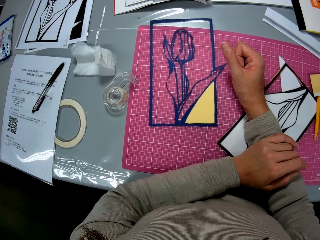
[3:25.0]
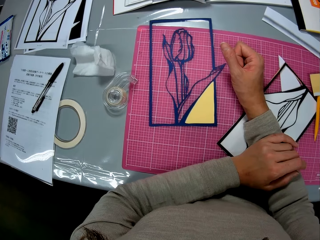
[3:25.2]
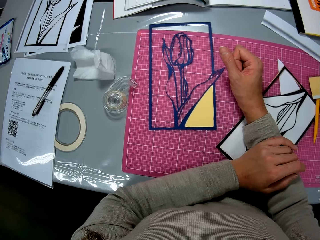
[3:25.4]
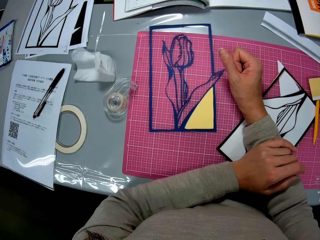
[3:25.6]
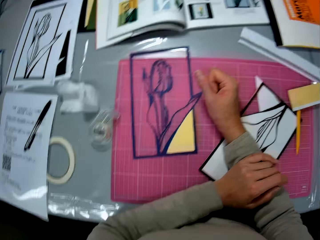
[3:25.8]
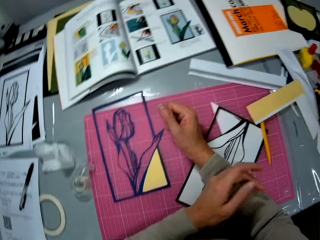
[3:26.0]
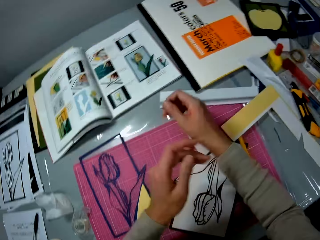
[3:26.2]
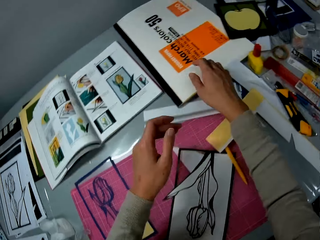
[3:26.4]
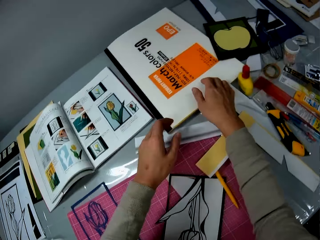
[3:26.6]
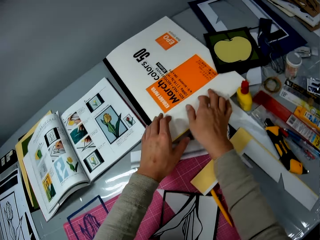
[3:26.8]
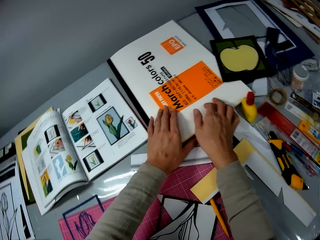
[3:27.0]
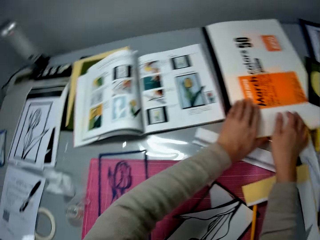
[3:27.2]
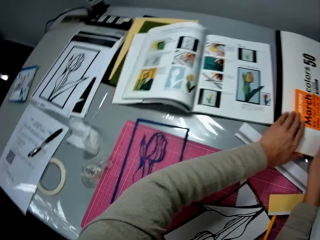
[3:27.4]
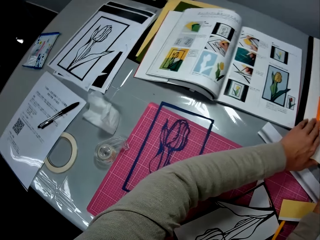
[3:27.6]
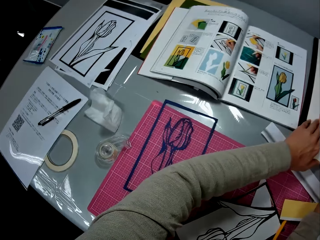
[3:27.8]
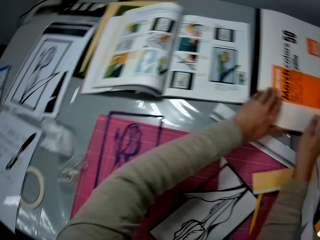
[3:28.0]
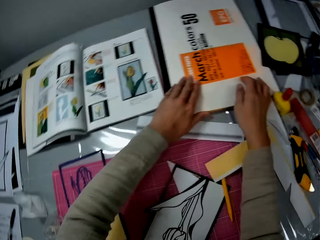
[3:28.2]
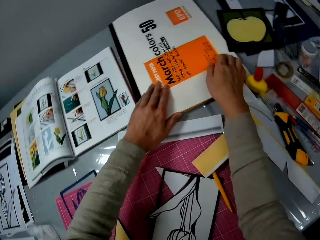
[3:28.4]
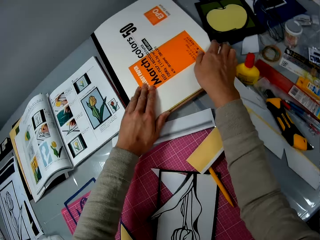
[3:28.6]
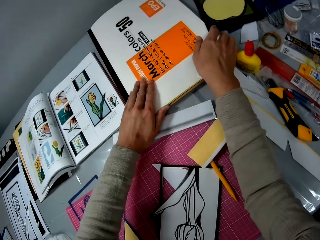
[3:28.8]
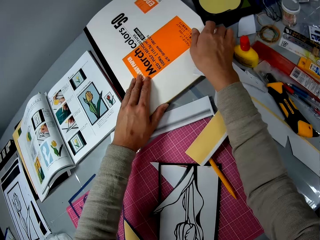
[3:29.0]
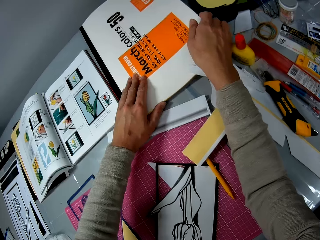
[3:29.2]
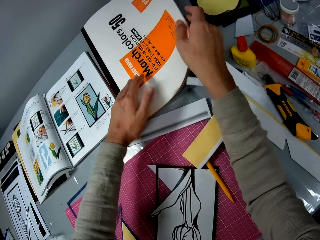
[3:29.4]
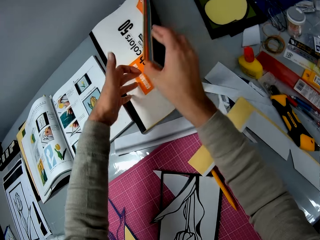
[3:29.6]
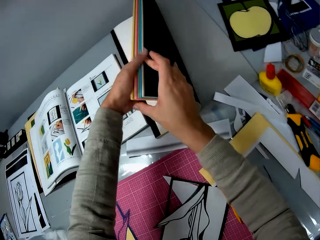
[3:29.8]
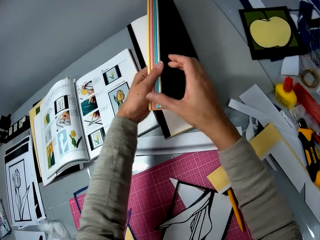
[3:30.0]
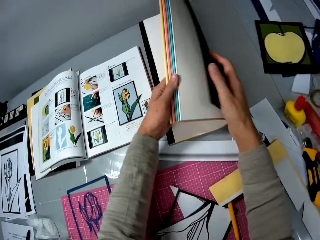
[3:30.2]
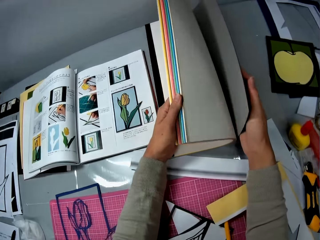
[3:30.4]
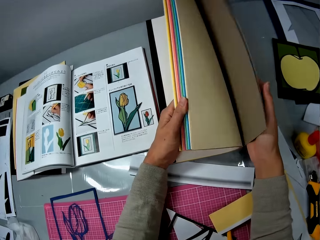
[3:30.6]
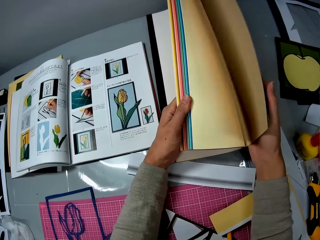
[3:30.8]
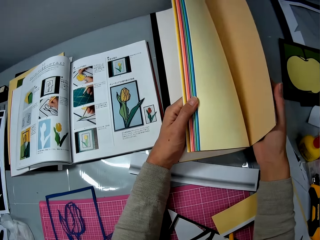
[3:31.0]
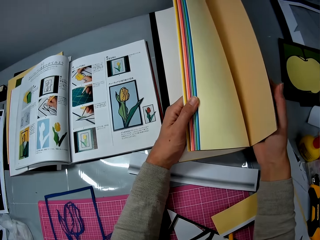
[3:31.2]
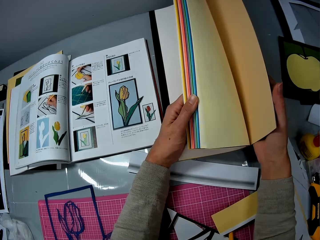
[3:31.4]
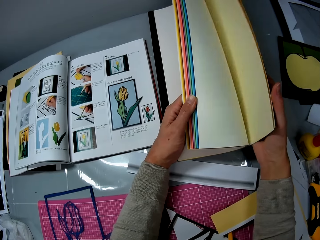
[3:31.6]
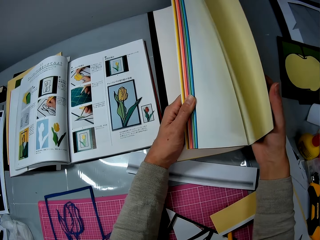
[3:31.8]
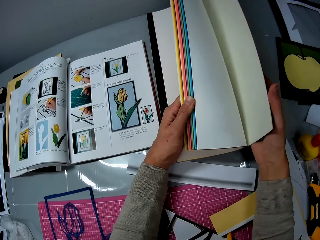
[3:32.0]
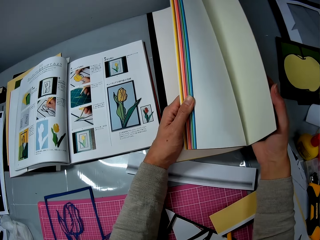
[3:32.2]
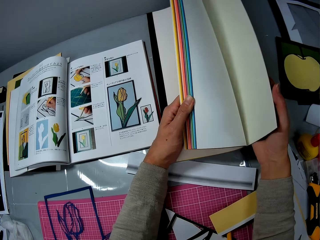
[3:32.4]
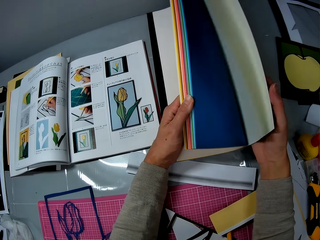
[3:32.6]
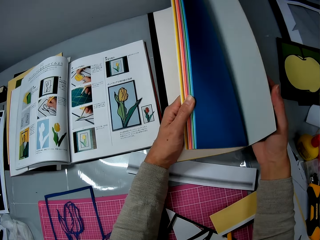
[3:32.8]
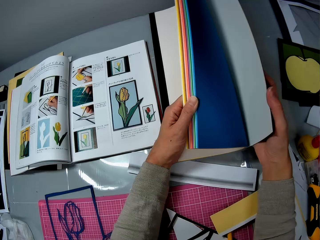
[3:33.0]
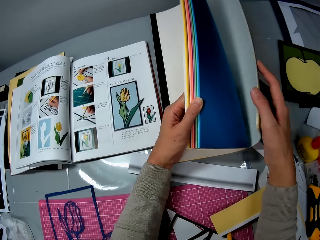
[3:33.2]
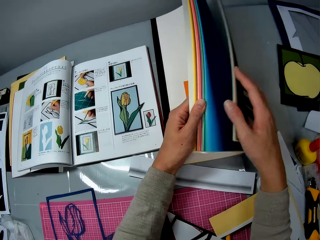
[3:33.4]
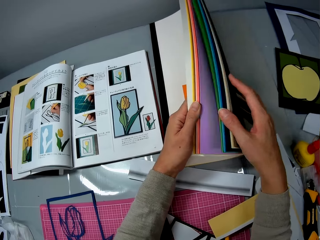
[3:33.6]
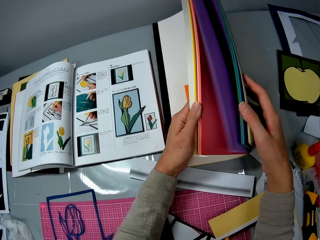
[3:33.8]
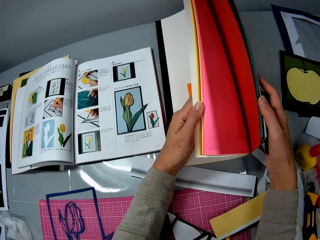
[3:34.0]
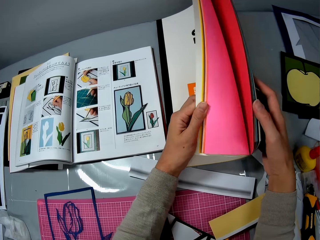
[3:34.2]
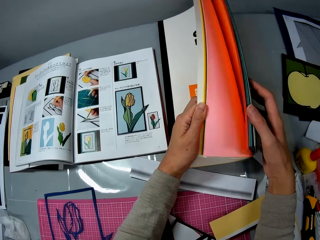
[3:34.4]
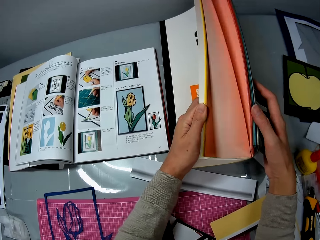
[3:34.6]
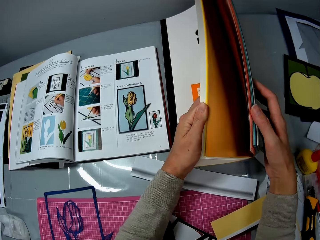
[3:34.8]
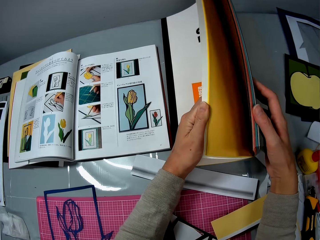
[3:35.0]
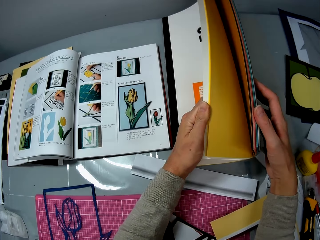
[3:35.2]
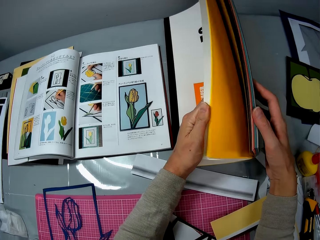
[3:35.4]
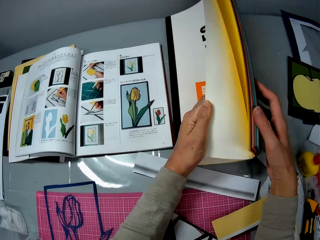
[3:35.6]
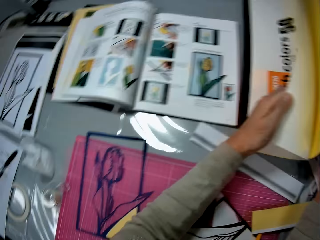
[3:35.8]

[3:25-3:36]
The camera wearer raises the paper color book on the table with both hands. They flip through the pages of the paper color book.

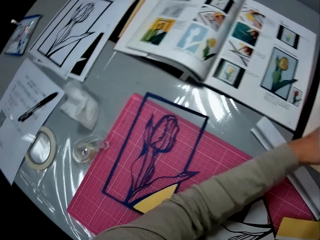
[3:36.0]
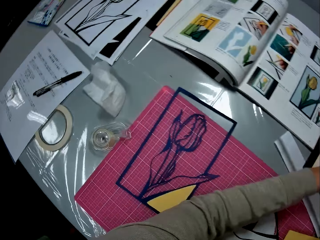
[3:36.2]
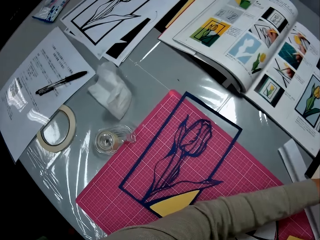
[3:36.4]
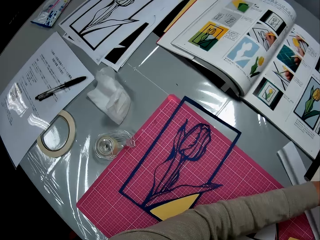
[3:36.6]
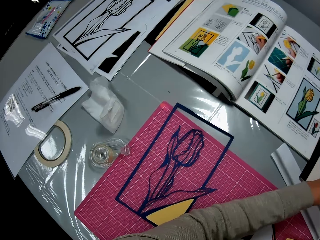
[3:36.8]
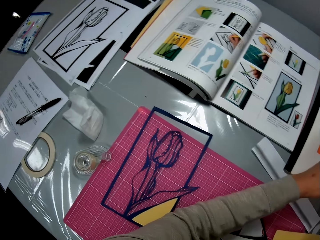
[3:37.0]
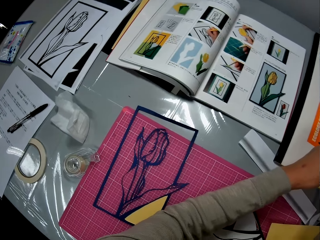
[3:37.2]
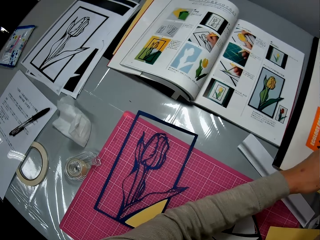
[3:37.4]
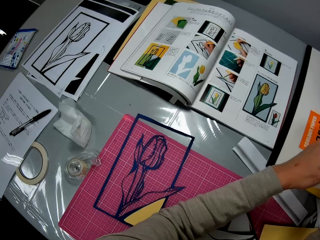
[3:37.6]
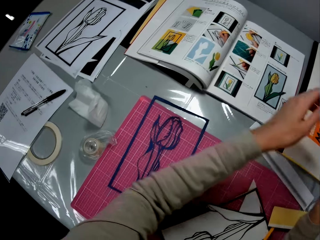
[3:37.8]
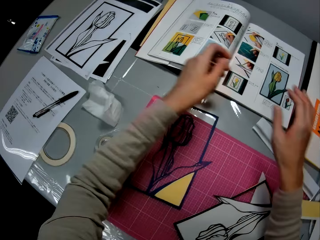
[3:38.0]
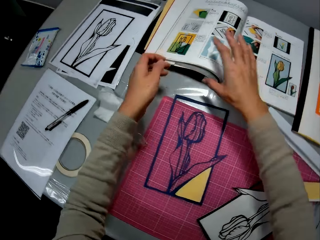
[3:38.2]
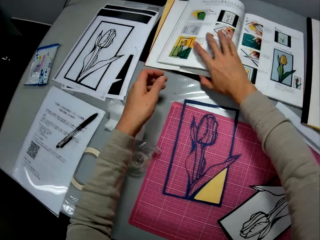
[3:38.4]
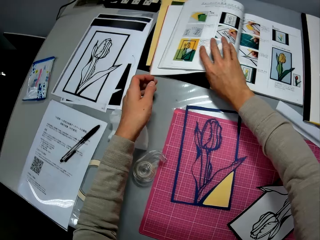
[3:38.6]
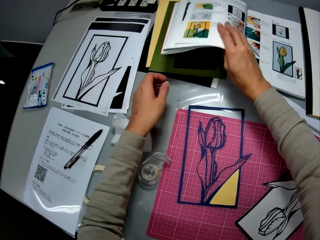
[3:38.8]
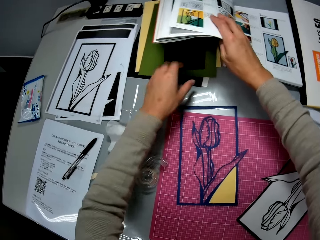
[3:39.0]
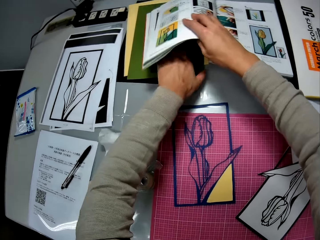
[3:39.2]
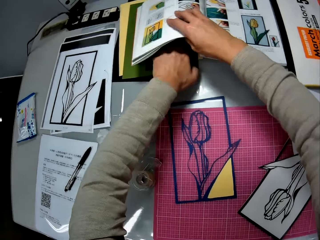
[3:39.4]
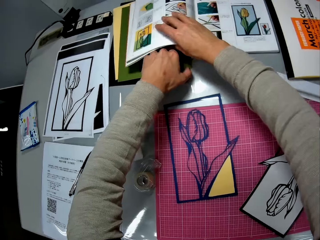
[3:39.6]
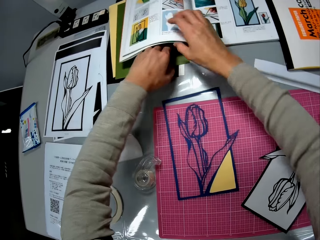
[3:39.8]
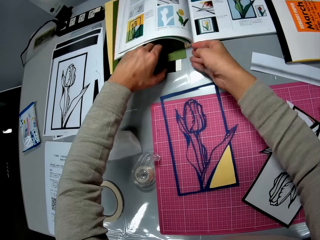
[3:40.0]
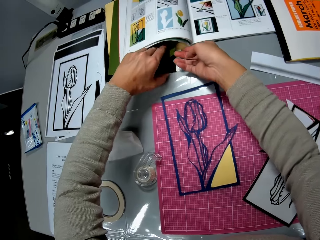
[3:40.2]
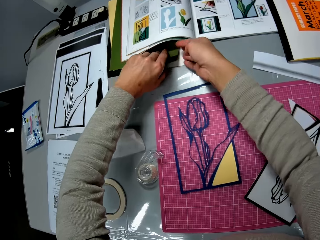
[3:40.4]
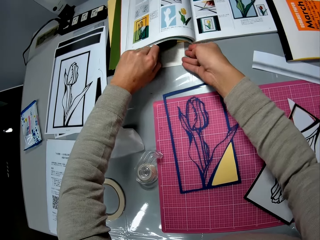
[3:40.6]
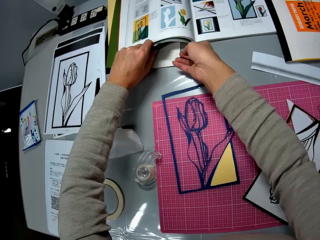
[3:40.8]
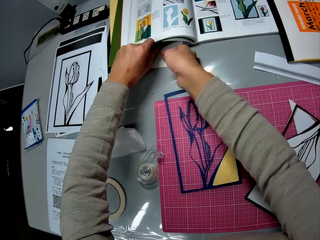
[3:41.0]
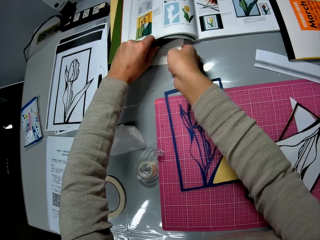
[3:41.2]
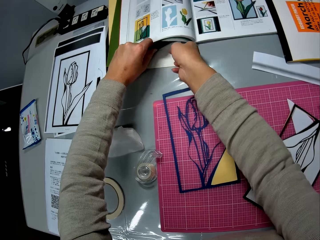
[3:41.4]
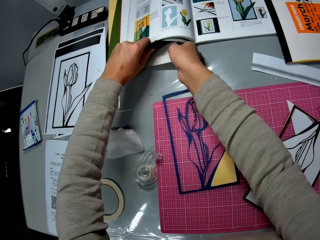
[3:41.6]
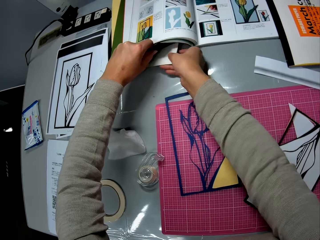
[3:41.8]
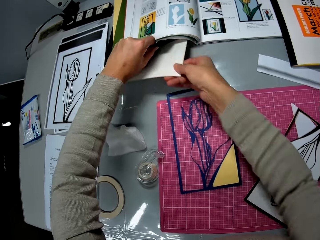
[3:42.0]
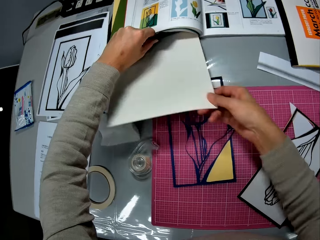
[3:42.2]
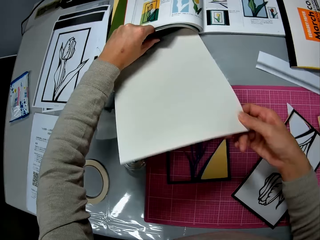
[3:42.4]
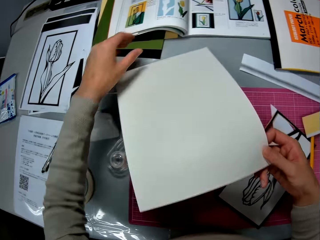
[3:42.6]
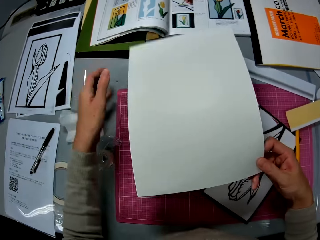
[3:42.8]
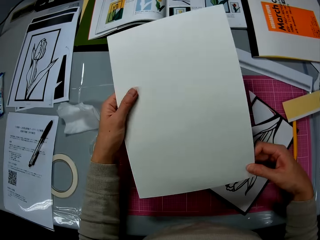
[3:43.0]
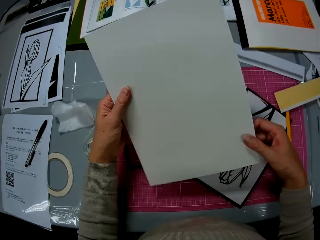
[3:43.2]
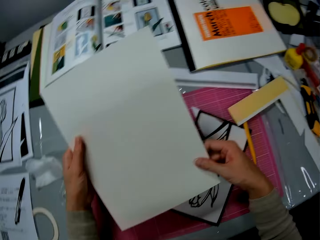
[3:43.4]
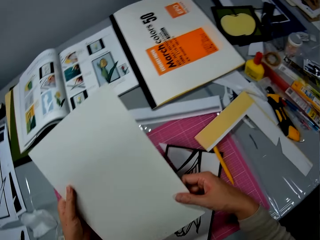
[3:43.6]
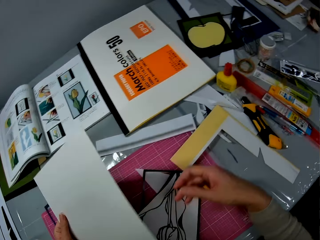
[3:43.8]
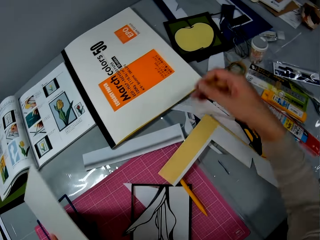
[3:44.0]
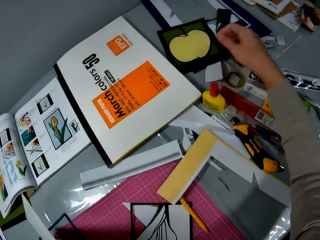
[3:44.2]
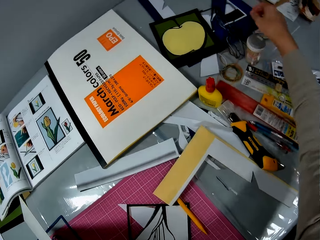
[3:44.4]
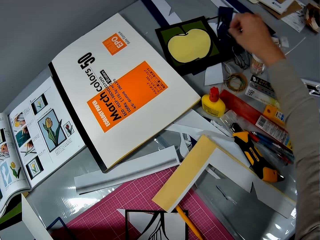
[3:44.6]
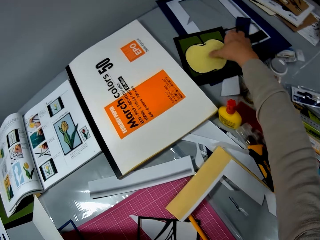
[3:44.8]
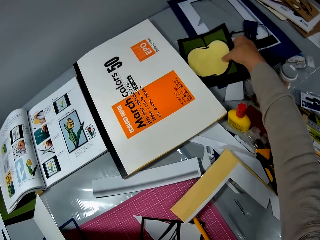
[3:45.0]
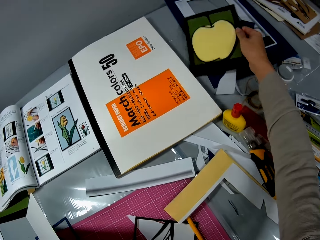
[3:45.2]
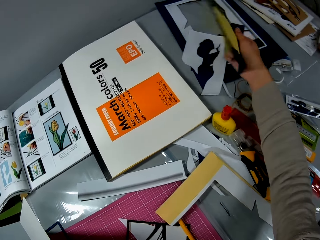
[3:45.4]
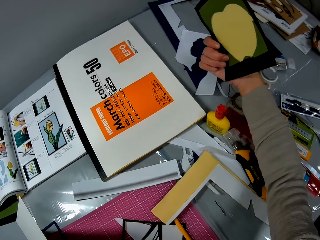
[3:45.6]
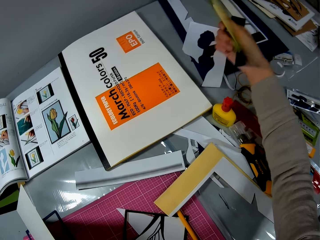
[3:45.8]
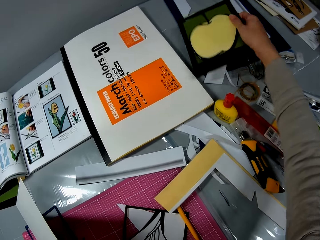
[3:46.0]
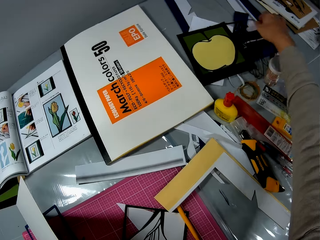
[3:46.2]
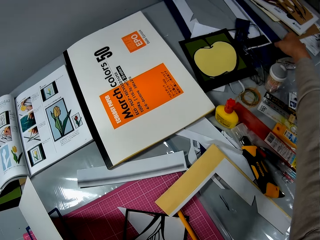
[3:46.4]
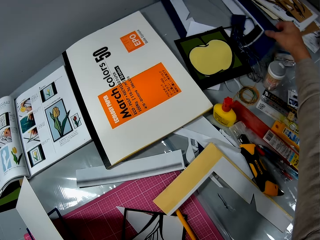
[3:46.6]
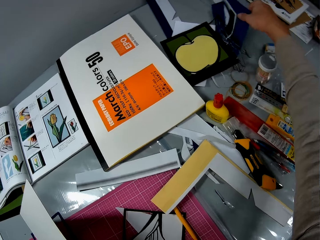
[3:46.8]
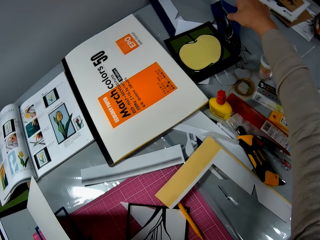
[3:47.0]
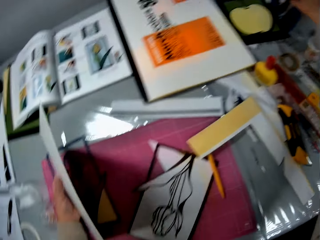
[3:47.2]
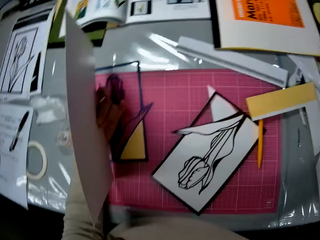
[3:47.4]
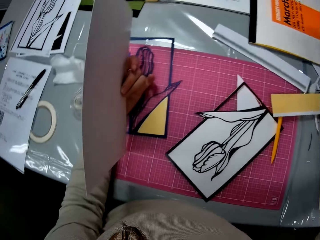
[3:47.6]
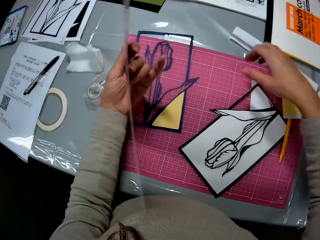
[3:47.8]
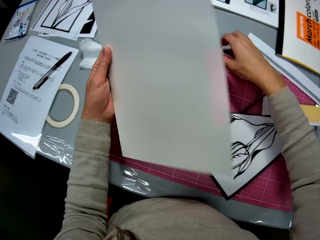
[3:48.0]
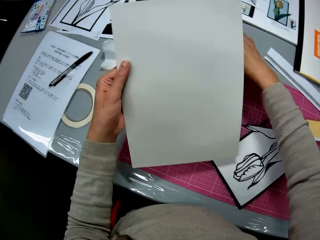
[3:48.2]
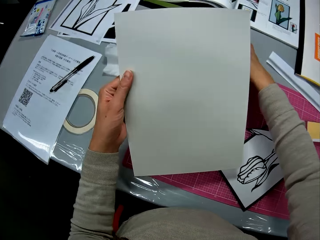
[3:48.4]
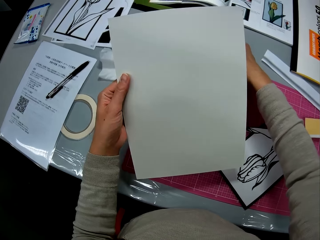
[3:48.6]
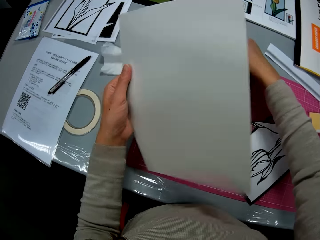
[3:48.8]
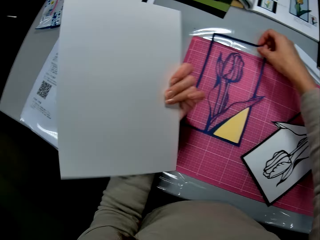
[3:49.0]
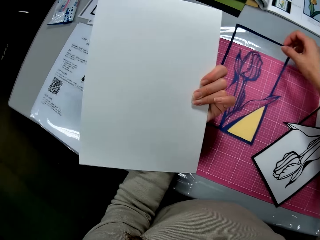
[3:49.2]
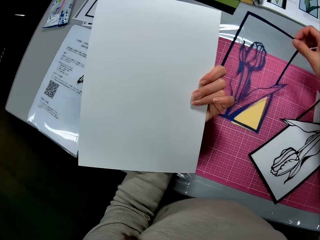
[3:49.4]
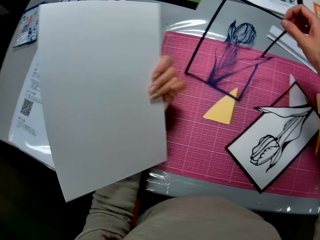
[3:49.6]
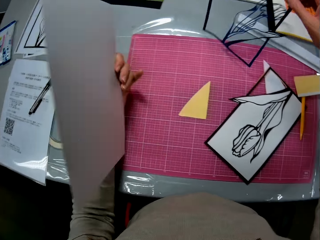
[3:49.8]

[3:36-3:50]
The camera wearer raises the textbook on the table with her right hand. She pulls out a drawing paper under the textbook. She picks up the drawing paper. She holds the drawing paper with both hands. She picks up the apple papercraft on the table with her right hand. She drops the apple papercraft on the table. She searches through the table. She moves drawing papers on the table. She picks up the paper flower illustration with her right hand.
